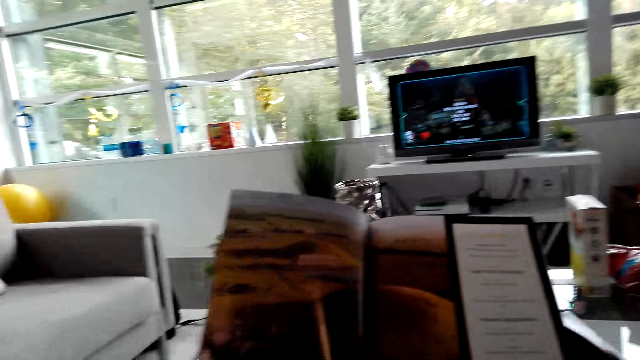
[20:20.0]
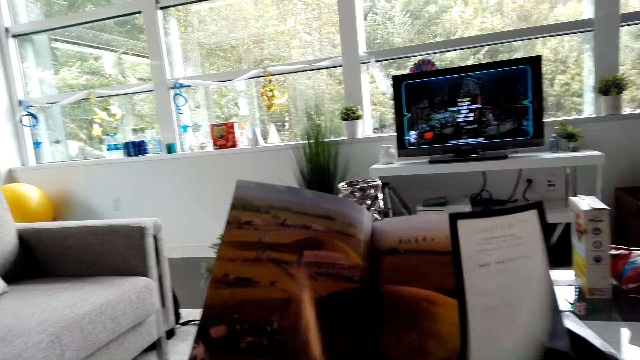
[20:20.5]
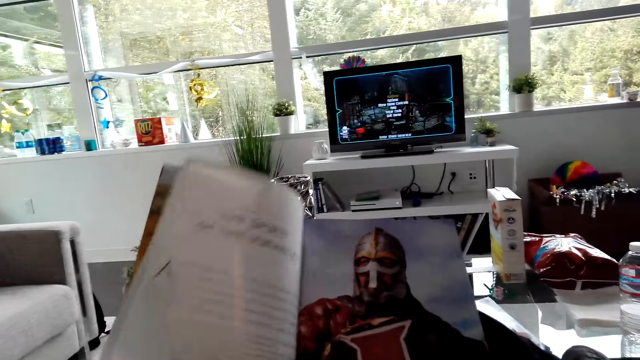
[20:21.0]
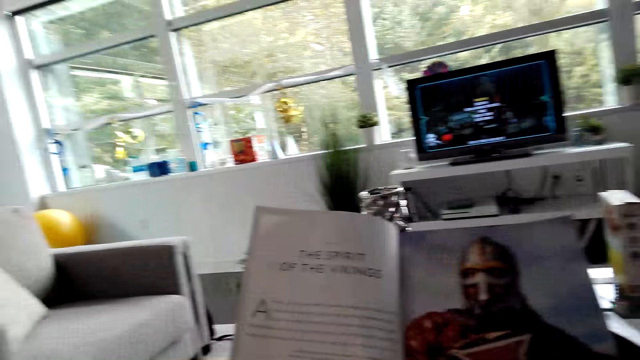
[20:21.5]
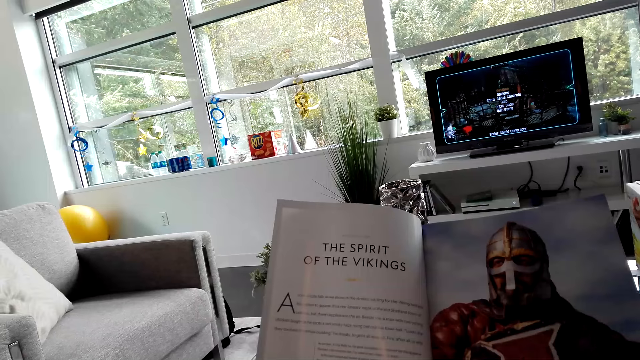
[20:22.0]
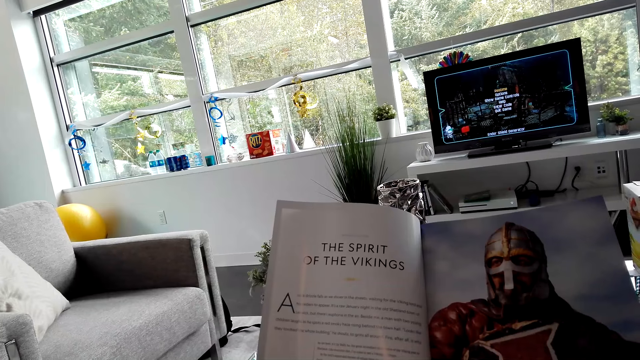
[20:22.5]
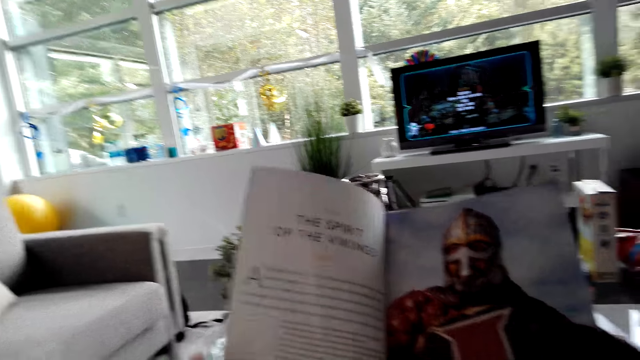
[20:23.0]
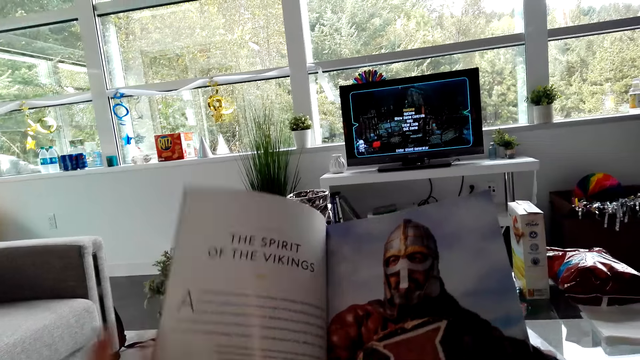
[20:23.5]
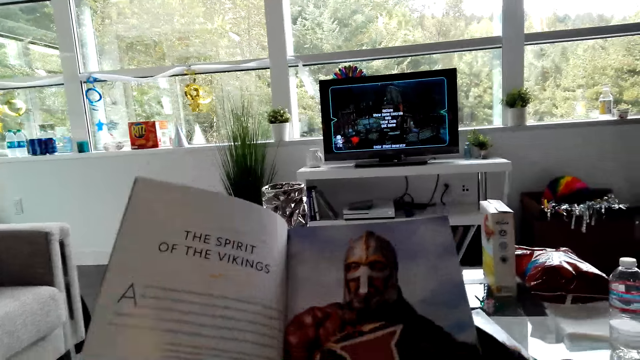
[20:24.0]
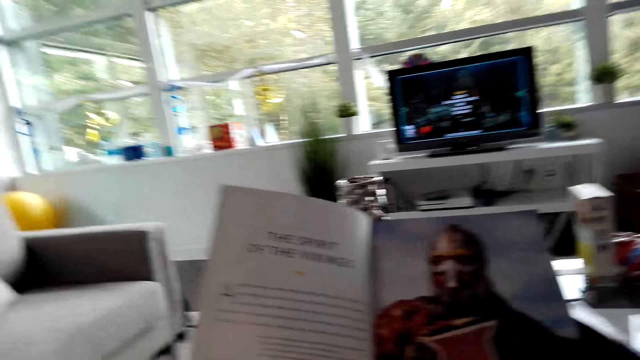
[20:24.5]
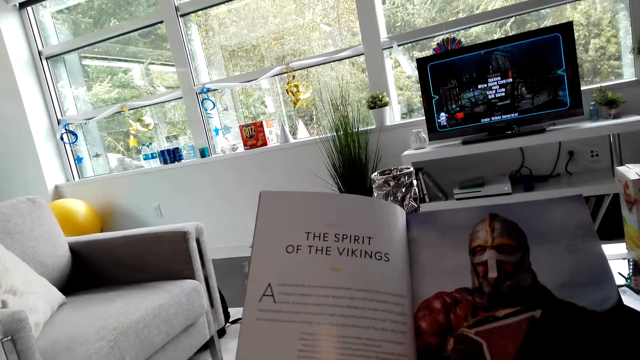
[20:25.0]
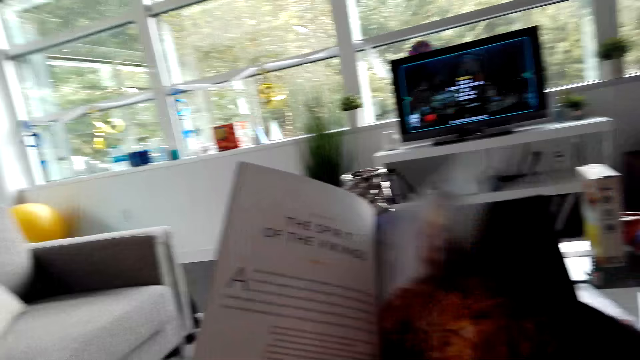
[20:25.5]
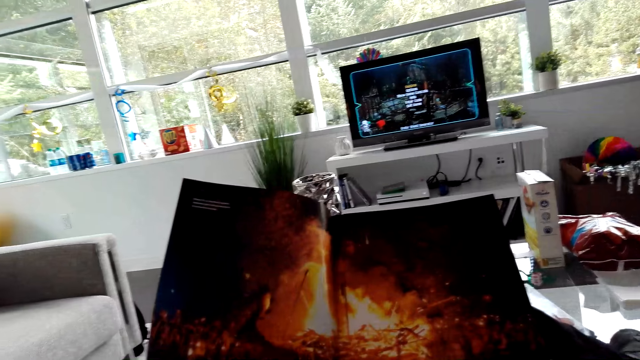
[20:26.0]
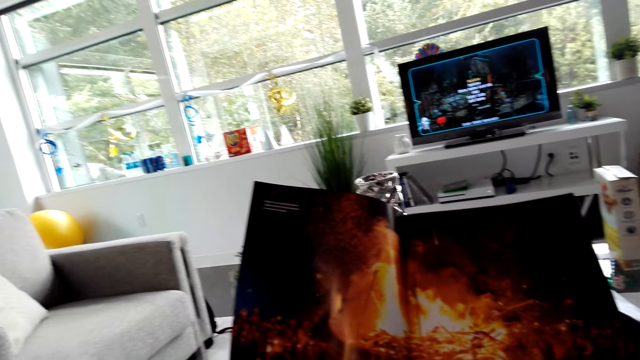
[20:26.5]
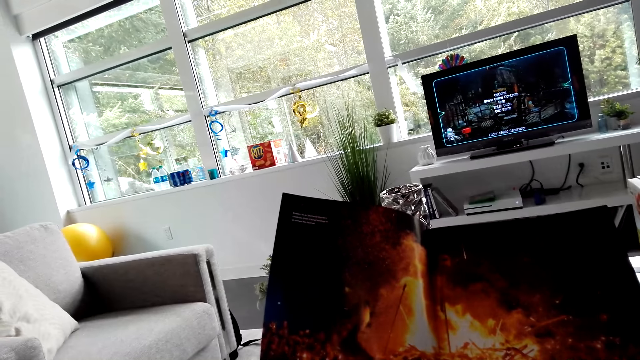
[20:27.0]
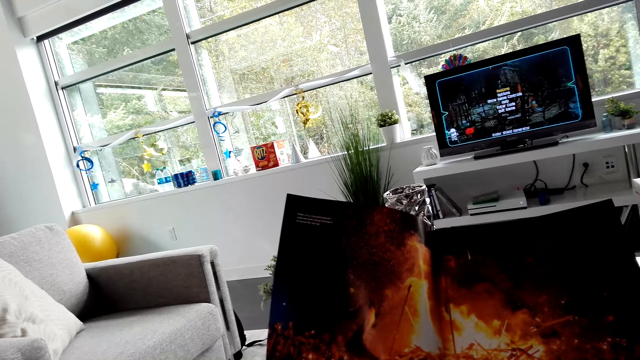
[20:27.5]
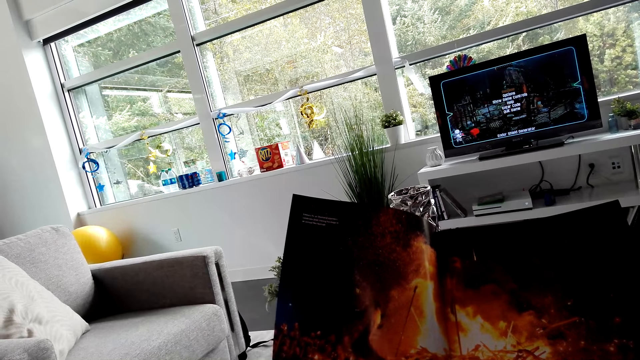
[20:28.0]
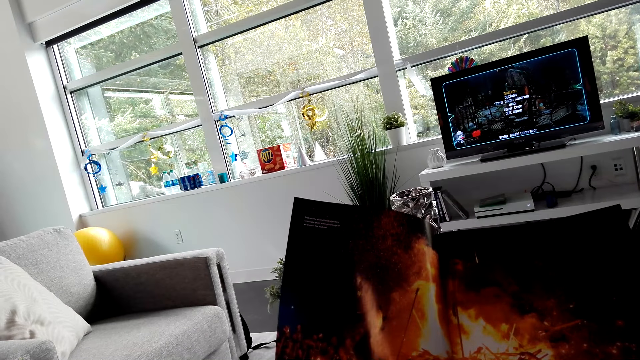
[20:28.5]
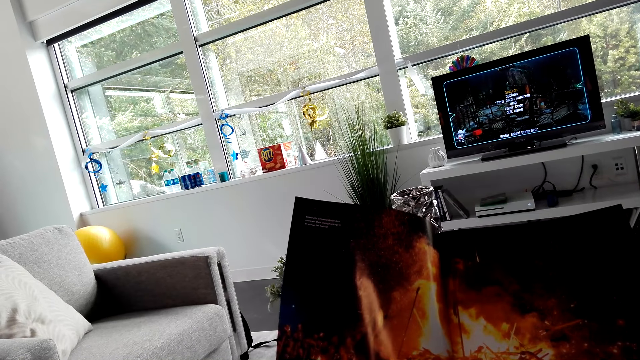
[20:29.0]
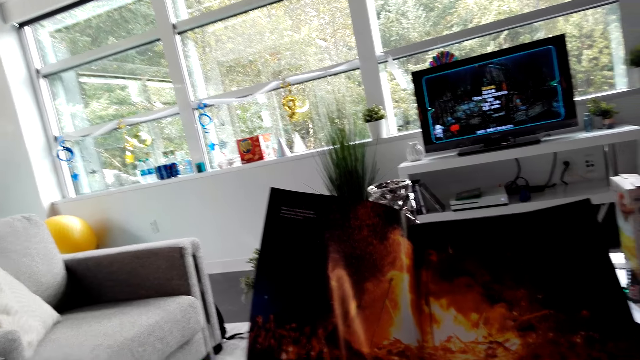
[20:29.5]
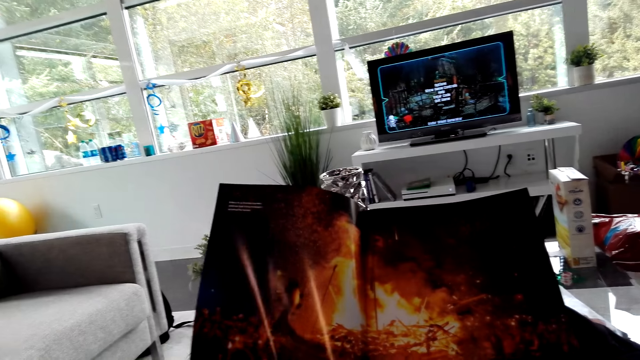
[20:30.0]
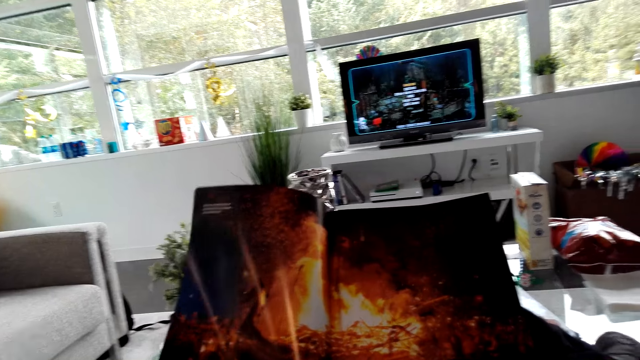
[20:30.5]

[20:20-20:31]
The camera wearer opens pages on the book. They read the book.

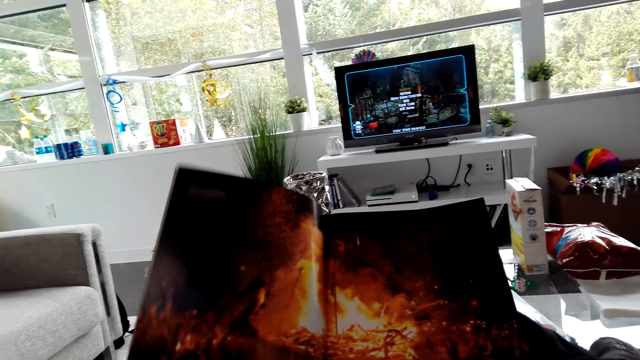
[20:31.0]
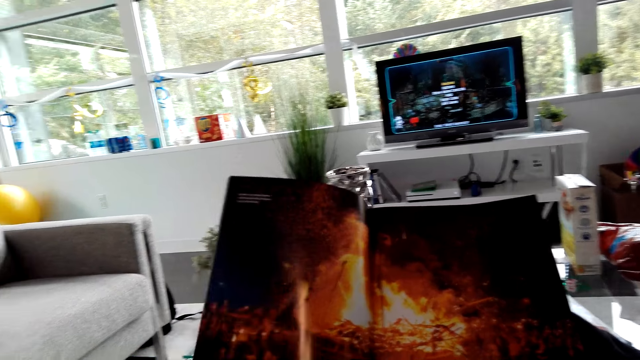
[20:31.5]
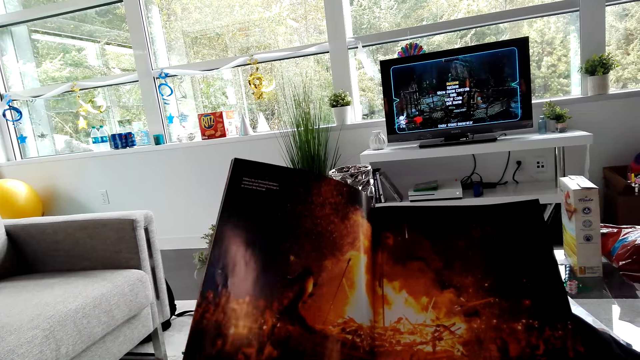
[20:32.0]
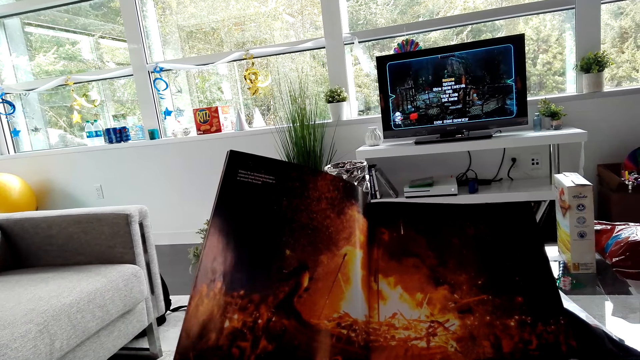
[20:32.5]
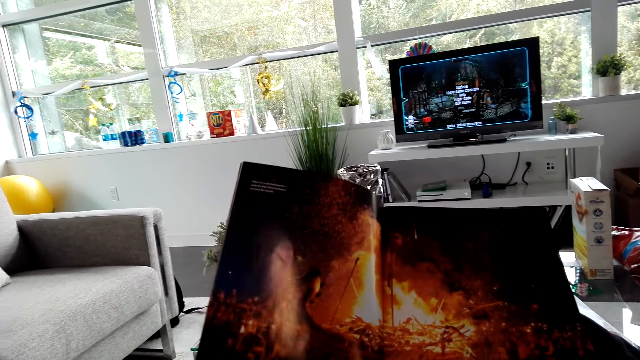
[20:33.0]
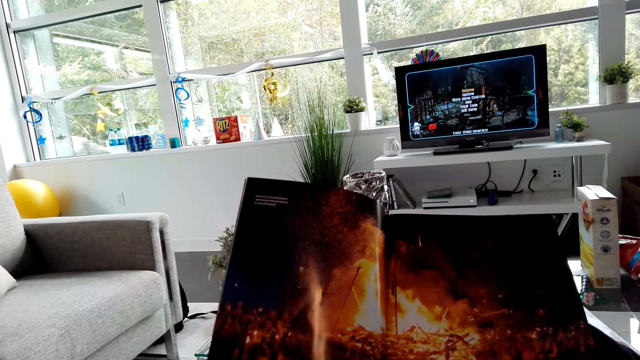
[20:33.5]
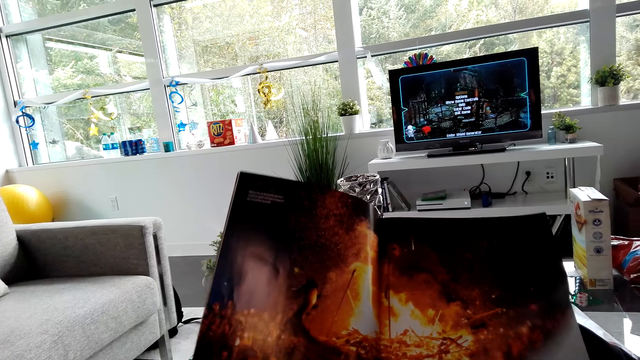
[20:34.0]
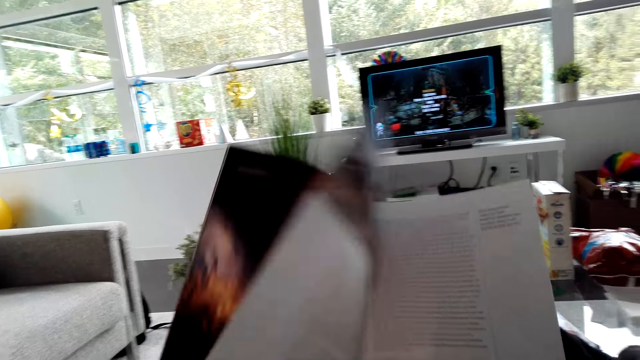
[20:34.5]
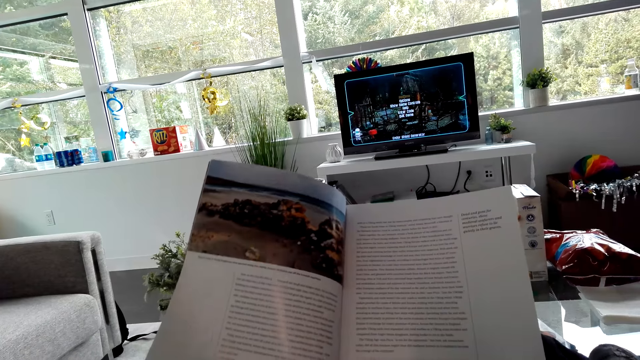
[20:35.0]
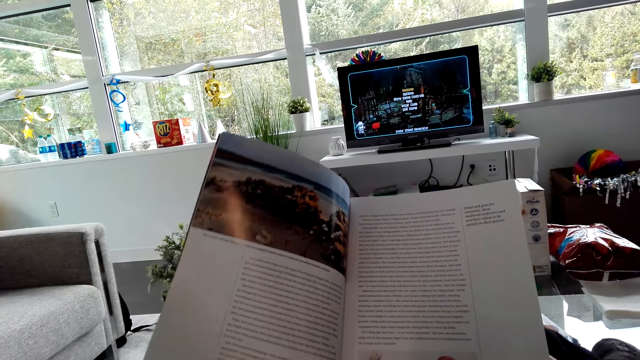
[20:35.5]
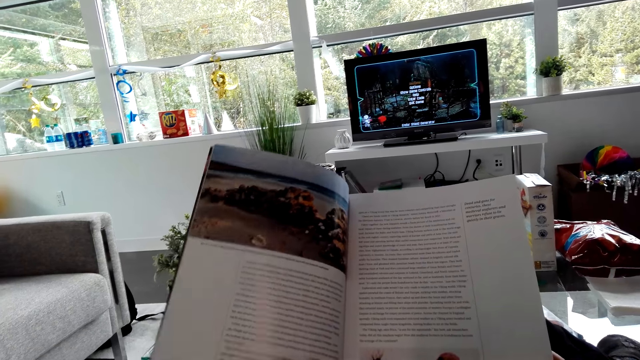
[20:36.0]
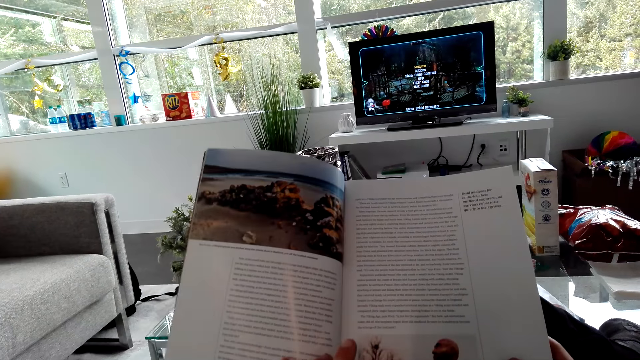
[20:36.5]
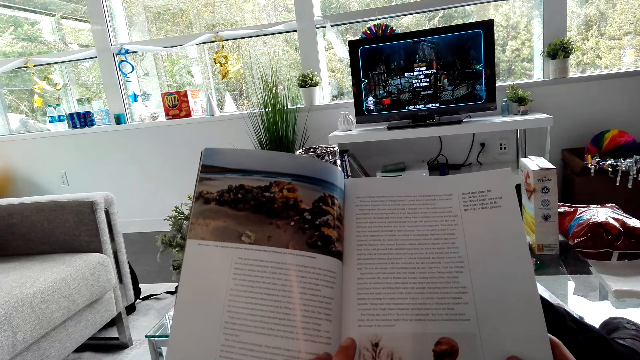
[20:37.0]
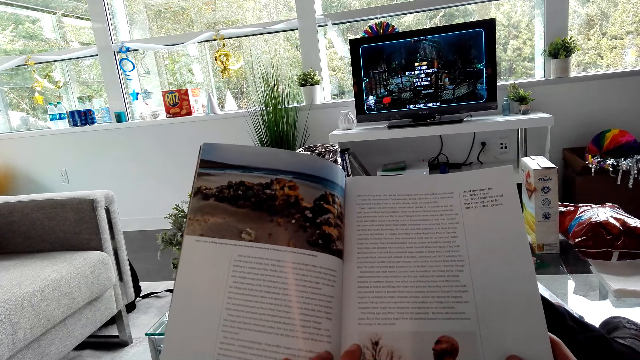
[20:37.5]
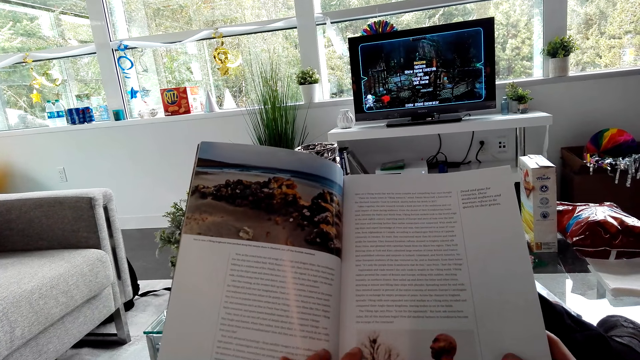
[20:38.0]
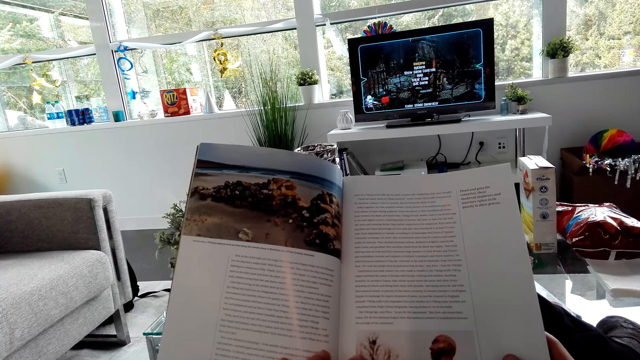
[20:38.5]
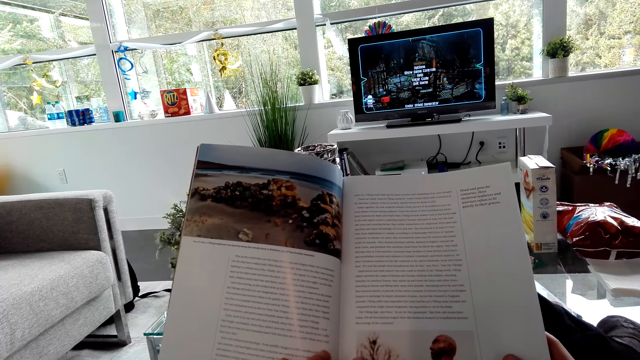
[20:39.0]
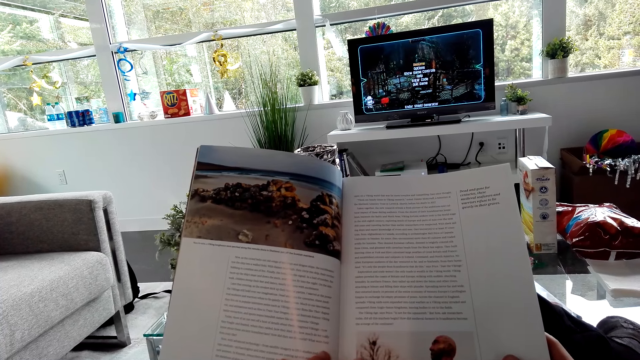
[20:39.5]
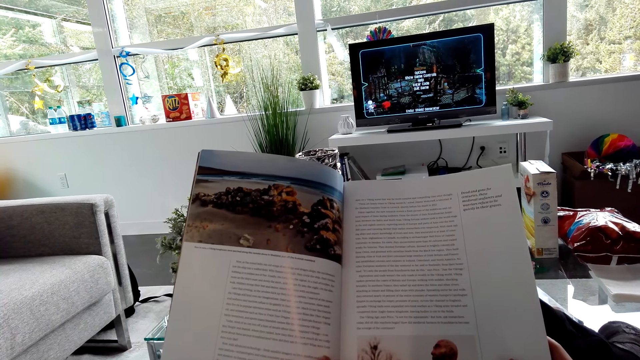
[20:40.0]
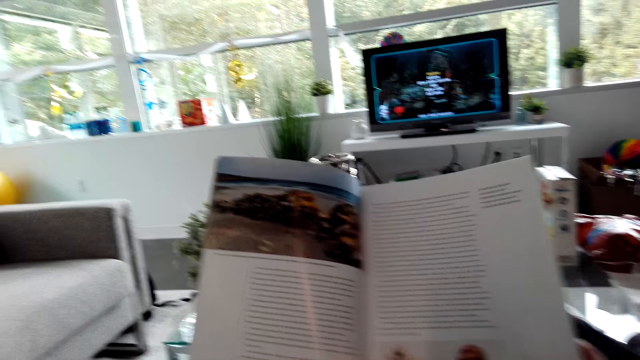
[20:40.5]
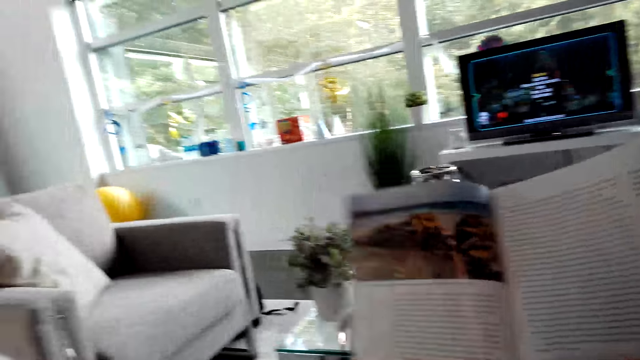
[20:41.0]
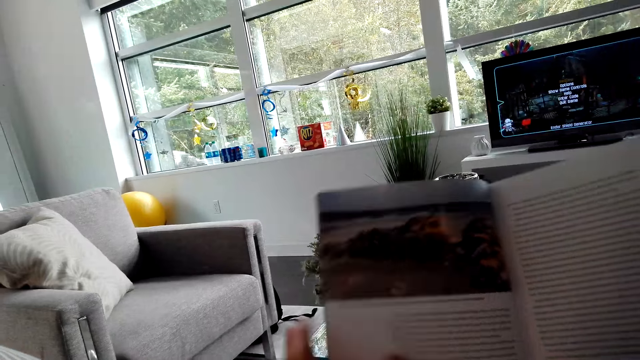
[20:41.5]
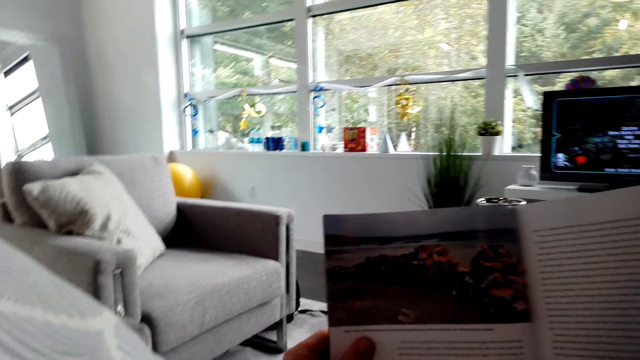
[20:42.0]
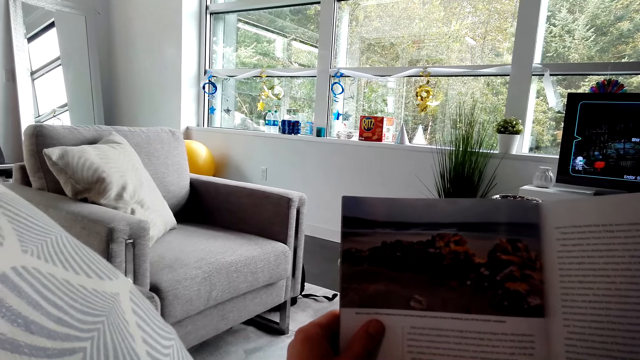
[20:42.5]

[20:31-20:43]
The camera wearer stares at the book. They open a page on the book. They read the book.
